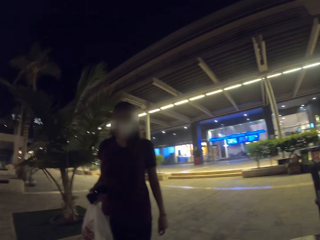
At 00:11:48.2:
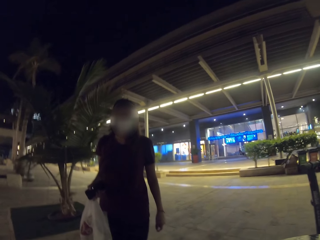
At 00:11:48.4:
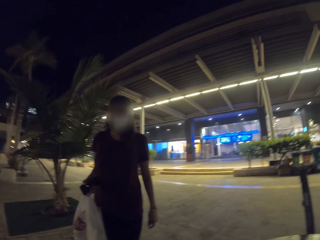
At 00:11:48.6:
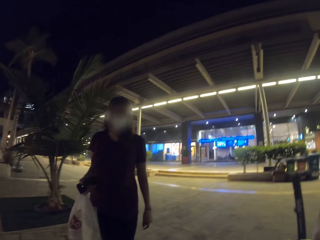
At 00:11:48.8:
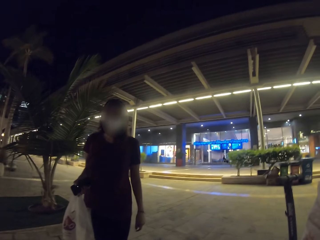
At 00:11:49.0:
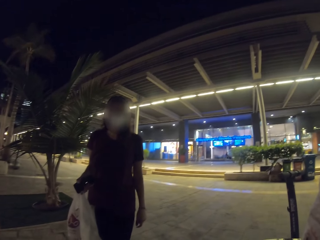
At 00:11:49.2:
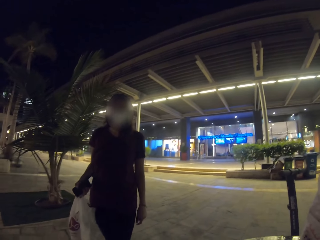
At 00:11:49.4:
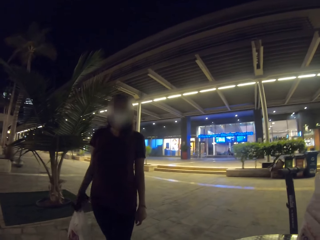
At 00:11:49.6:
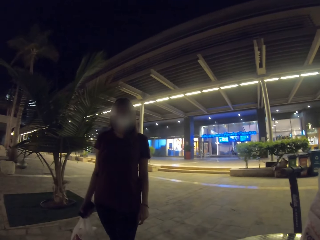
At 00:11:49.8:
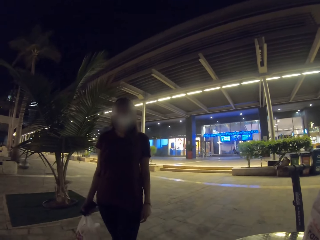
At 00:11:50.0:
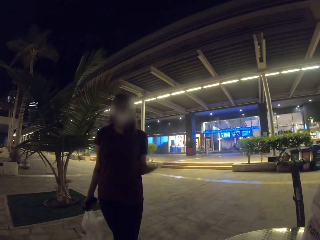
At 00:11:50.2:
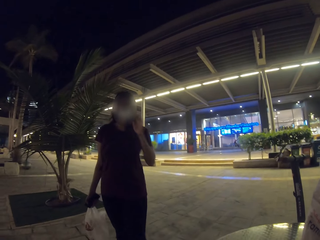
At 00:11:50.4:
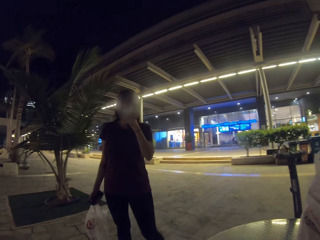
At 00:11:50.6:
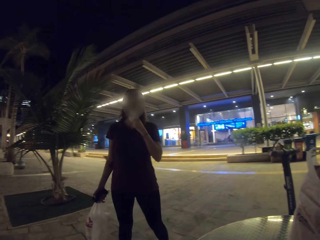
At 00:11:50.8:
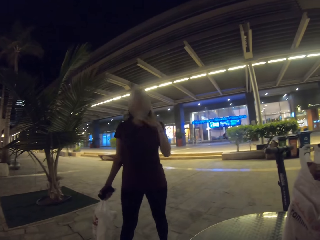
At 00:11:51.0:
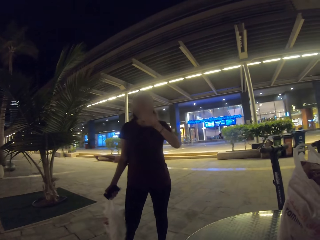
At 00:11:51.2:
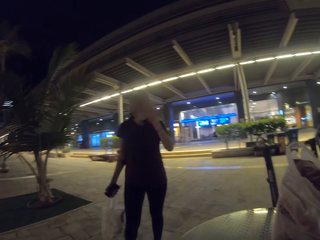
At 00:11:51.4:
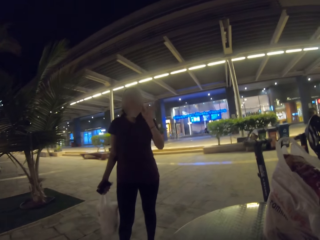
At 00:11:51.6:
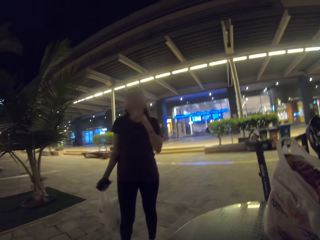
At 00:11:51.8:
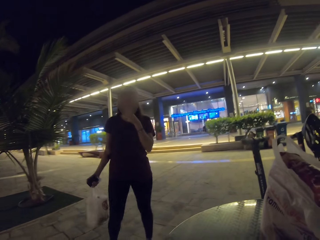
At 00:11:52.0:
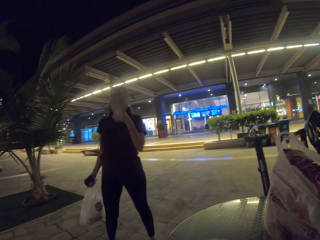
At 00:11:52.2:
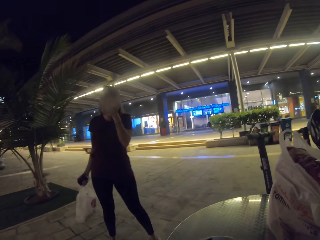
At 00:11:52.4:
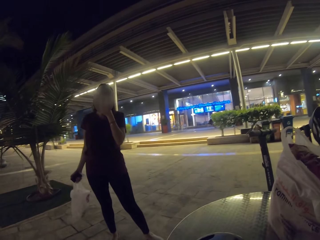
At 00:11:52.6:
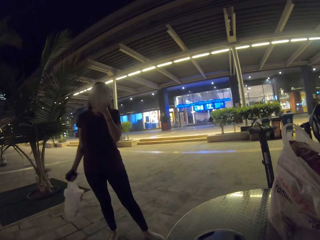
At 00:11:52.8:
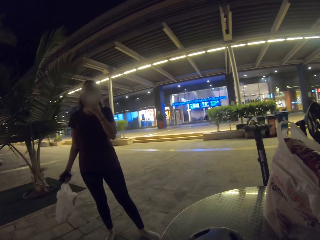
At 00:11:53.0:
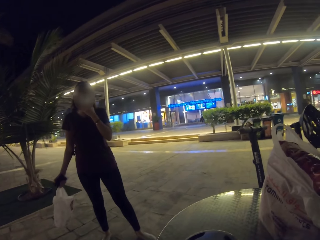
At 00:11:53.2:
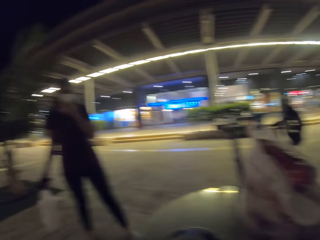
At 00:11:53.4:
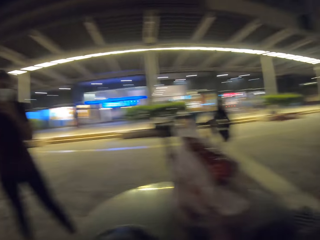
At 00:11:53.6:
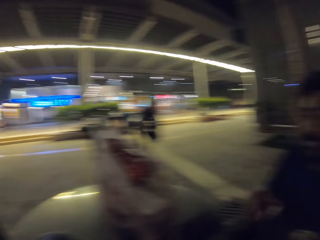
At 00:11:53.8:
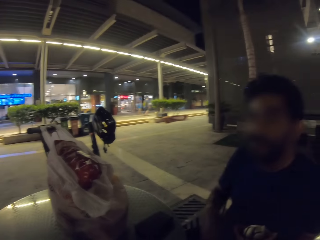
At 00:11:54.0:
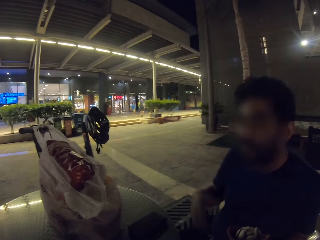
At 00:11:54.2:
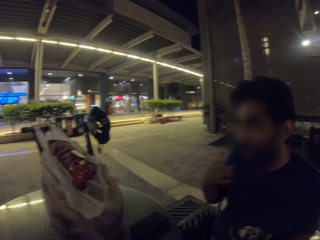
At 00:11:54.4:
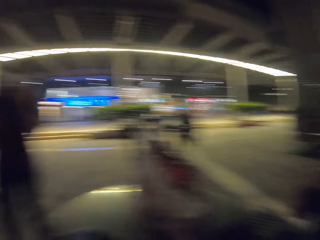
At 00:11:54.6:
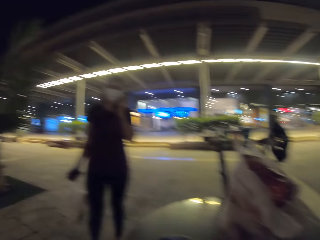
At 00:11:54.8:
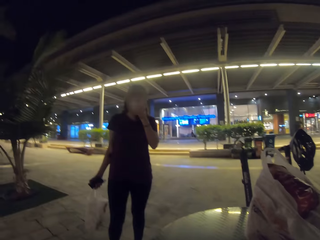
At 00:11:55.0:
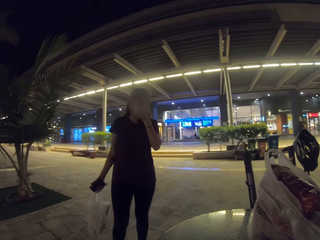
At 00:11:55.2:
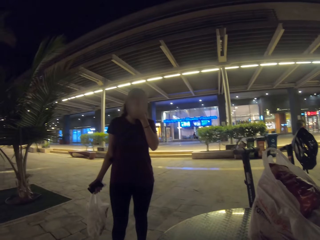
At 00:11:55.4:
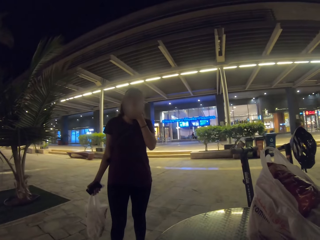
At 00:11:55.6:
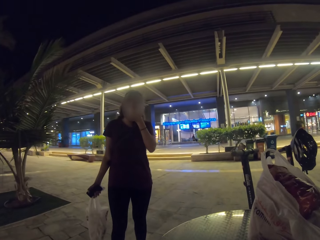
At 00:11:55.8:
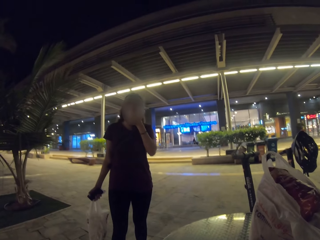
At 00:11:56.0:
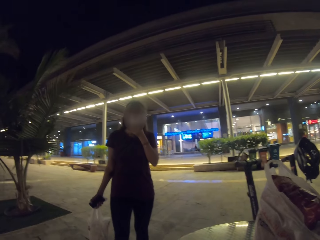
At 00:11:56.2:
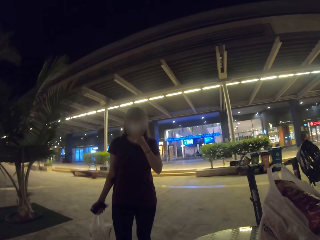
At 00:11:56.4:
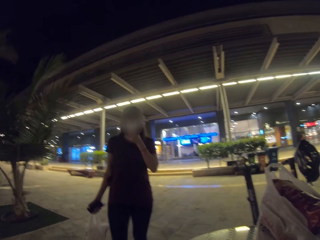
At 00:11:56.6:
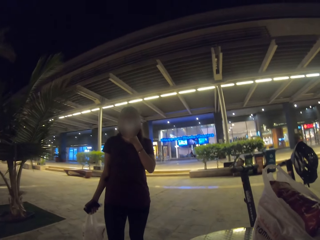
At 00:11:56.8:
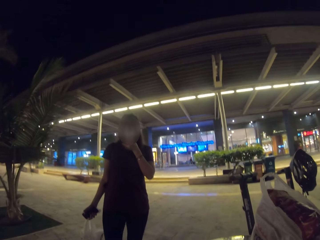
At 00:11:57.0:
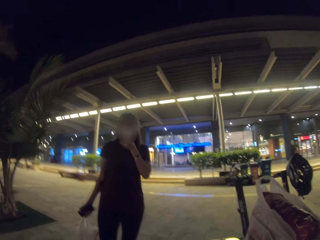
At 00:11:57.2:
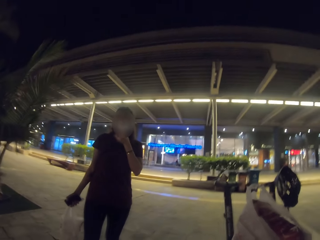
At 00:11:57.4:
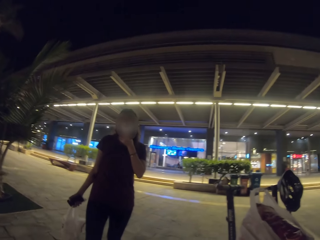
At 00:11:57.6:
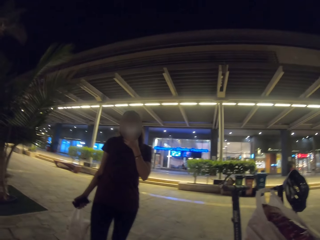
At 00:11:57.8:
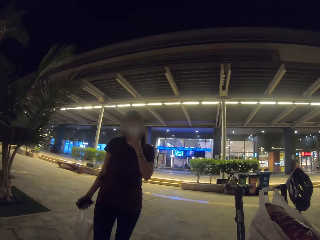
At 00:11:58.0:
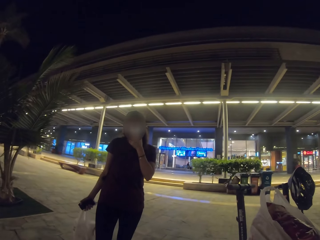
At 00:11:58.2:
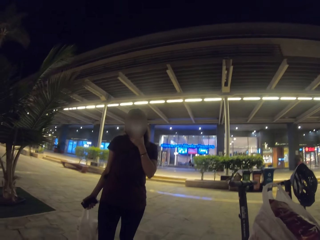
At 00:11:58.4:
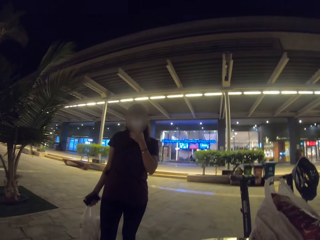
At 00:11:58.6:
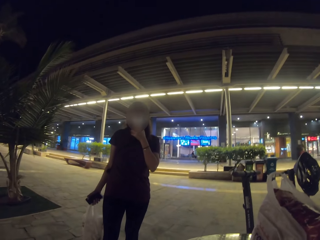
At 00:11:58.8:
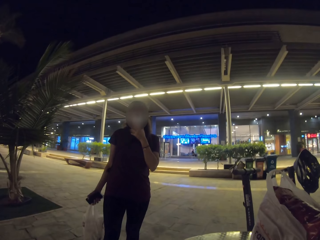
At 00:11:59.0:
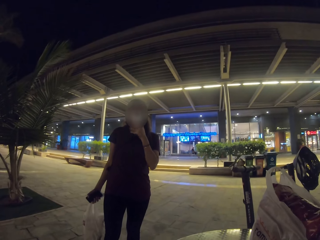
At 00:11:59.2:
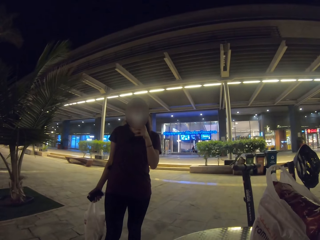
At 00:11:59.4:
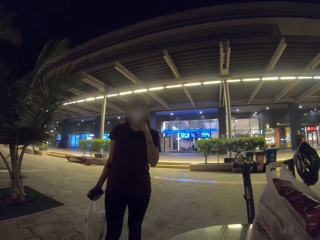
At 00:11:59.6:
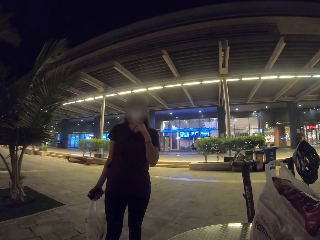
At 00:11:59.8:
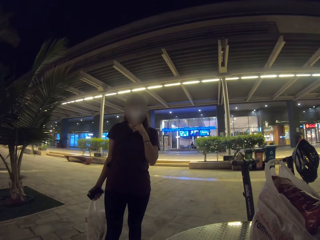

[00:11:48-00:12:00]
A woman waves at the camera wearer. The camera wearer looks at a man. They look around. They look at the woman.

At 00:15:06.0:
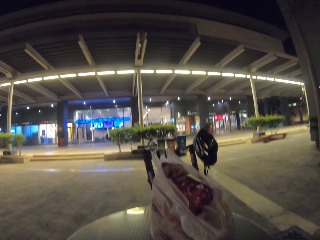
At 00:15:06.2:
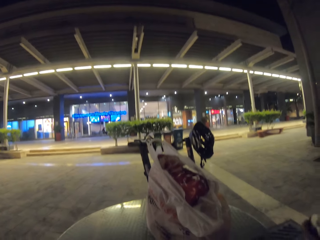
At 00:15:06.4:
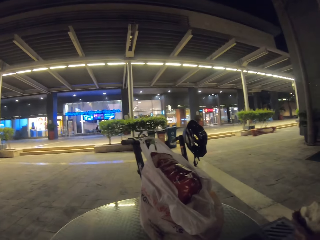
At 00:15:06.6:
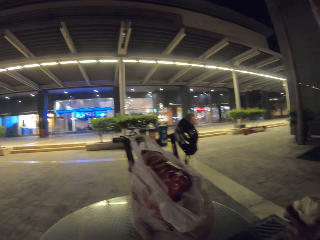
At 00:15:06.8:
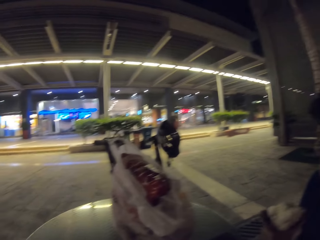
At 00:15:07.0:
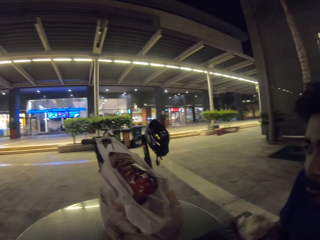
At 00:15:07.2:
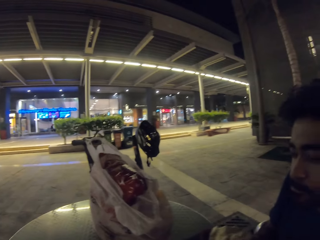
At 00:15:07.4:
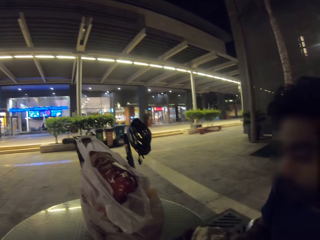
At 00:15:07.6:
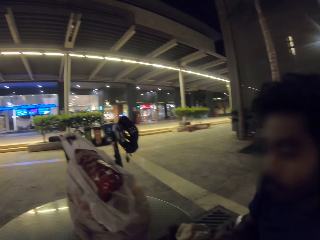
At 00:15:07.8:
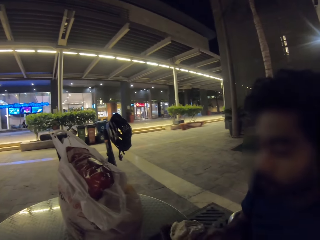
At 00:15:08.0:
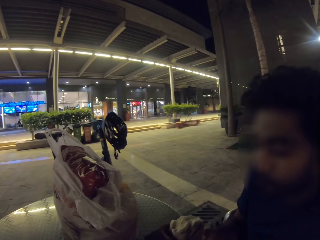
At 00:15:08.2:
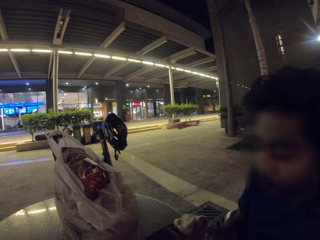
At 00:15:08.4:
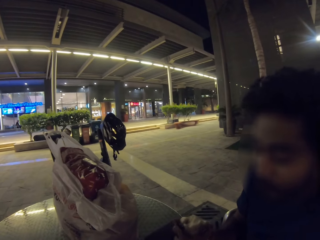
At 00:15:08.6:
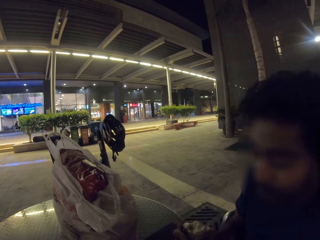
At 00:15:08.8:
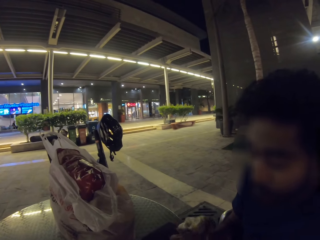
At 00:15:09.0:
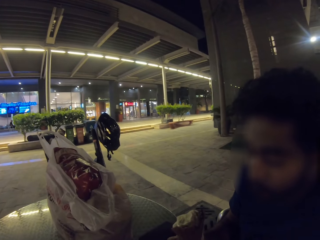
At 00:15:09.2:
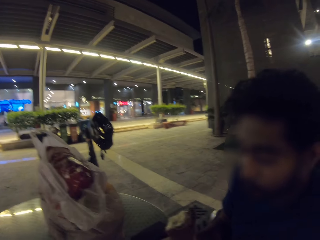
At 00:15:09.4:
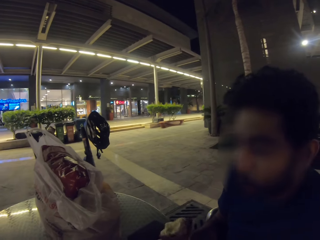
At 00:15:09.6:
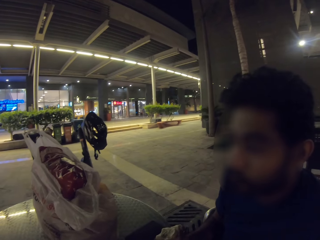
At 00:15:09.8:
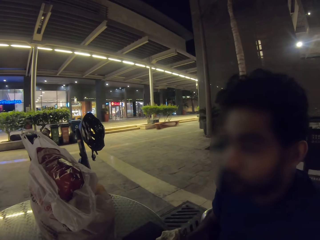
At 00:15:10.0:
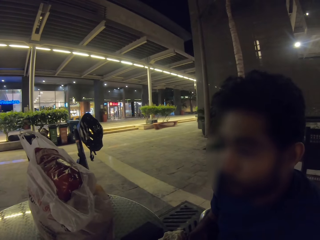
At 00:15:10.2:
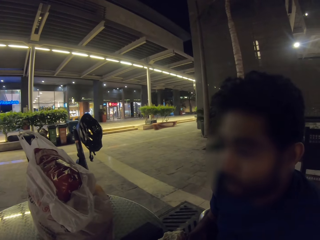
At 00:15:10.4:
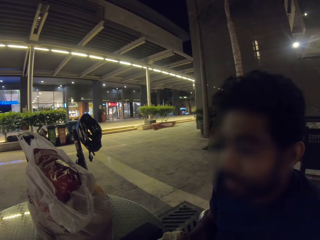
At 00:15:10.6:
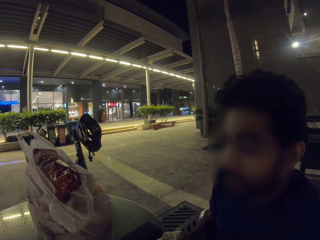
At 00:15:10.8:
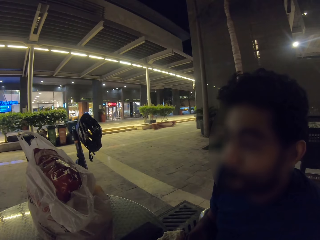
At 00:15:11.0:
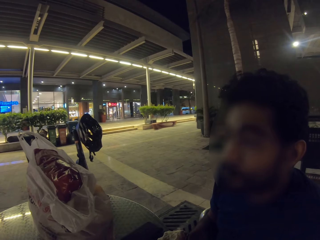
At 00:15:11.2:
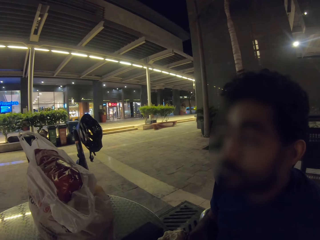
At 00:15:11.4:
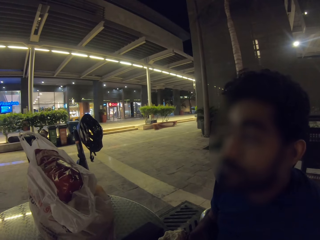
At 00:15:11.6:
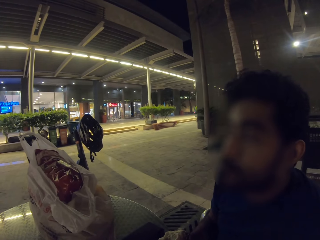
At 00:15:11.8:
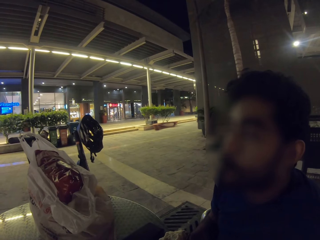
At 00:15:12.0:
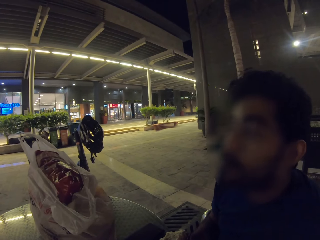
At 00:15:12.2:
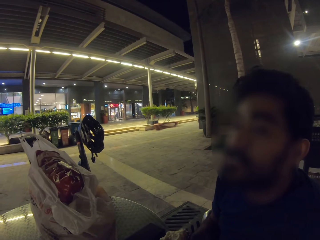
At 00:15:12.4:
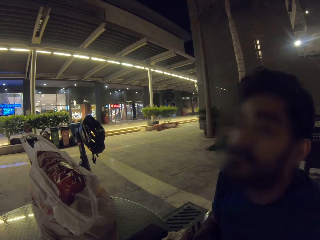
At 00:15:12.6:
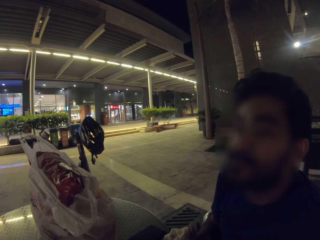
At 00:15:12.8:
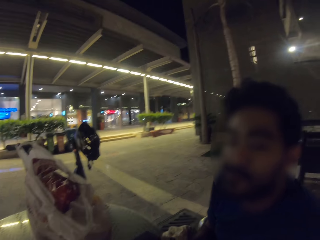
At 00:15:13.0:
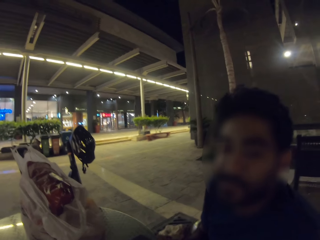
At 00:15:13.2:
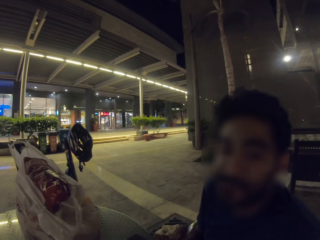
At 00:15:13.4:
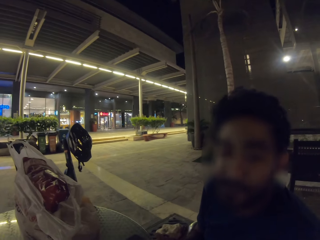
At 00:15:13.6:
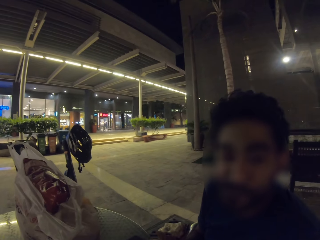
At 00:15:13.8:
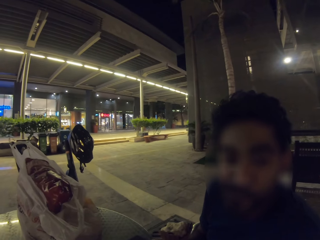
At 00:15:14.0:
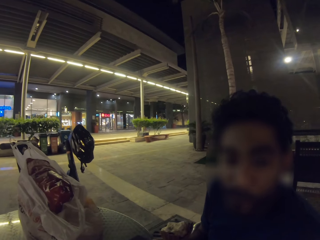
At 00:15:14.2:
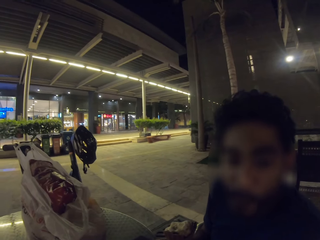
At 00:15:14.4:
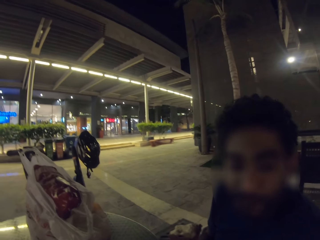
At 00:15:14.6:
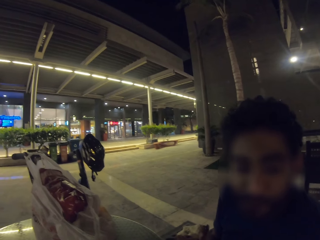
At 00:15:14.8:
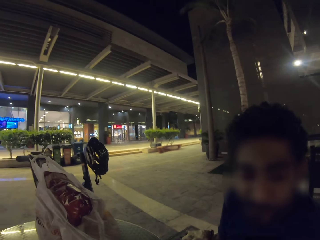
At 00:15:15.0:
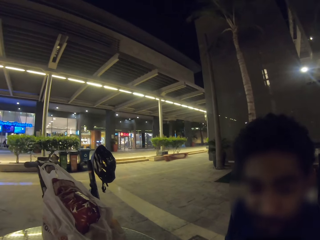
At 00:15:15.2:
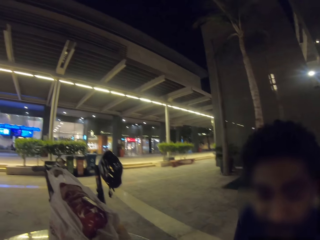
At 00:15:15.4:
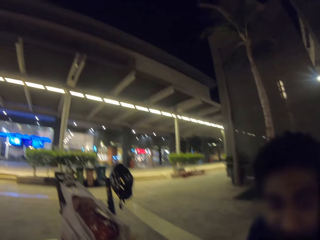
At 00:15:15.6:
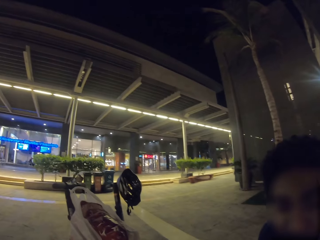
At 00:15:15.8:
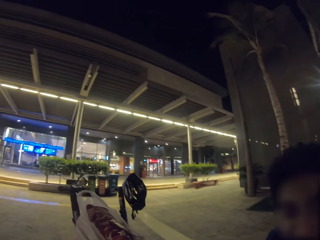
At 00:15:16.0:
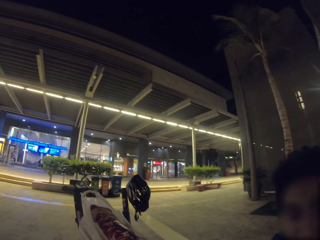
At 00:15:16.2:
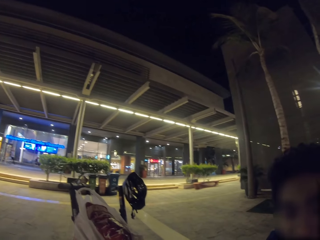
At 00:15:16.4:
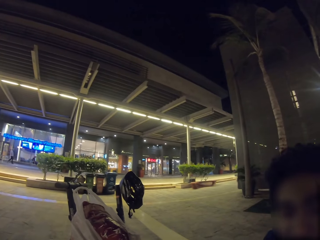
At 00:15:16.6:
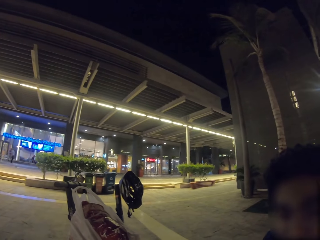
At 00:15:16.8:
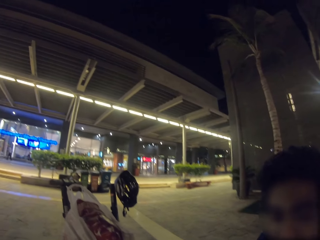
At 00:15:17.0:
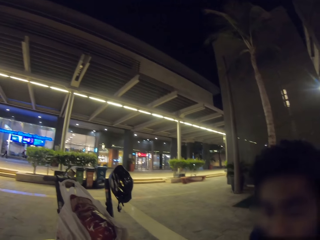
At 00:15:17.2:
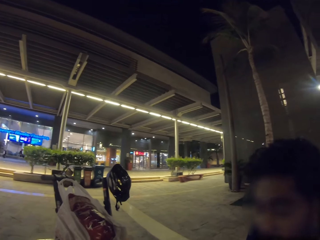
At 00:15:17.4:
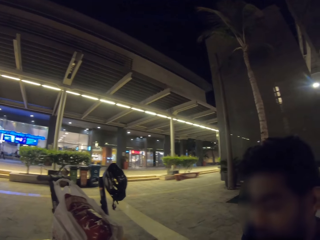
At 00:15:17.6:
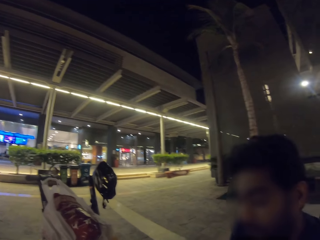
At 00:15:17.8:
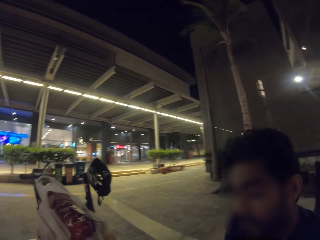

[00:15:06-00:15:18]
The camera wearer looks at a man. The man eats ice cream. The man converses to the camera wearer. The camera wearer looks around. They look at the store.
